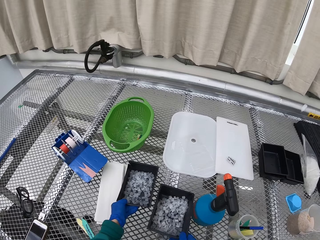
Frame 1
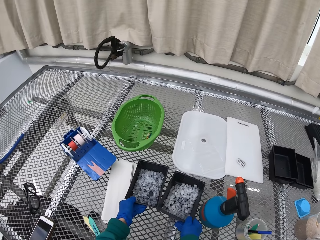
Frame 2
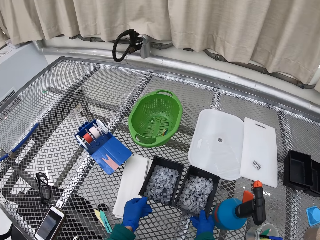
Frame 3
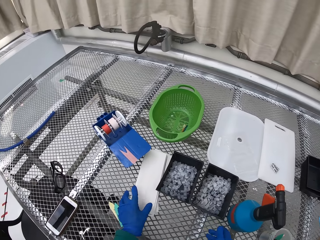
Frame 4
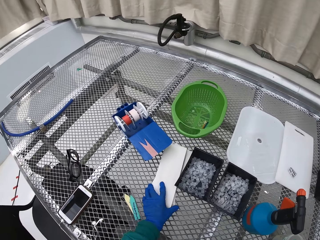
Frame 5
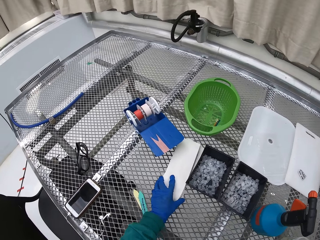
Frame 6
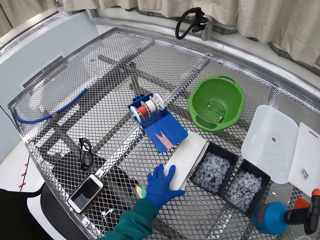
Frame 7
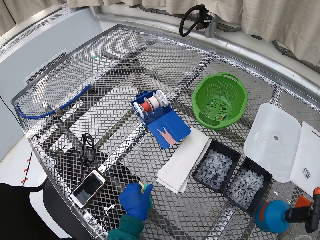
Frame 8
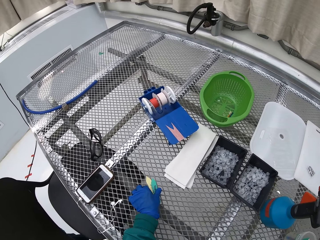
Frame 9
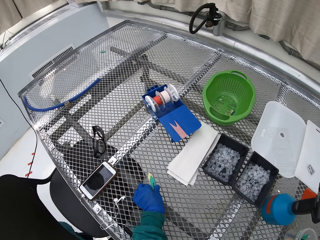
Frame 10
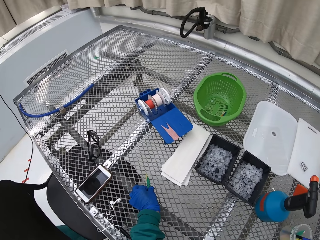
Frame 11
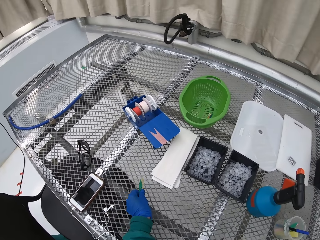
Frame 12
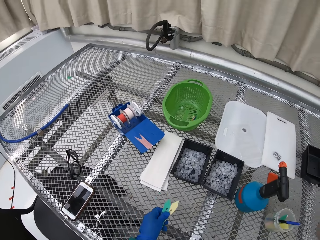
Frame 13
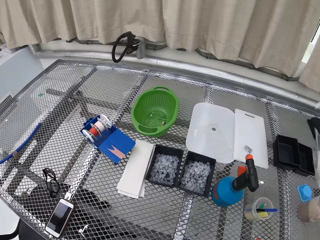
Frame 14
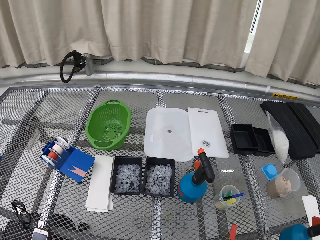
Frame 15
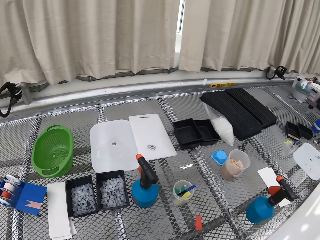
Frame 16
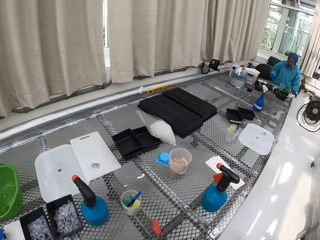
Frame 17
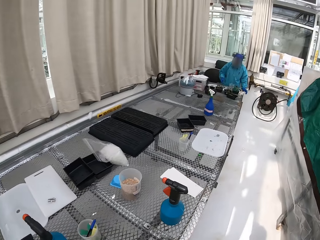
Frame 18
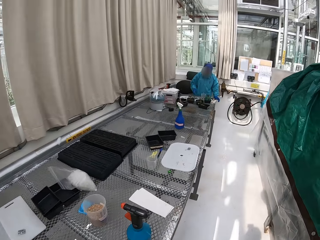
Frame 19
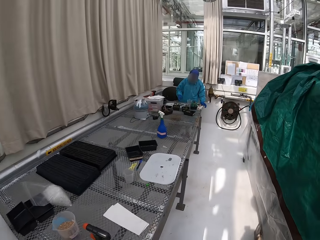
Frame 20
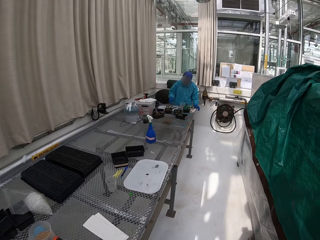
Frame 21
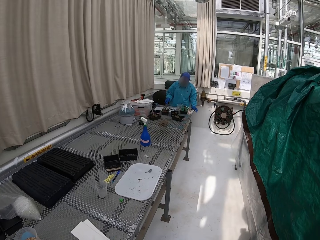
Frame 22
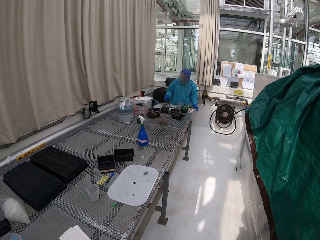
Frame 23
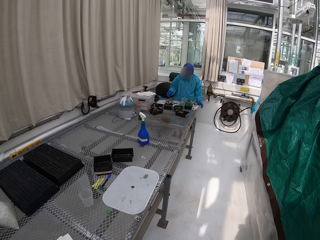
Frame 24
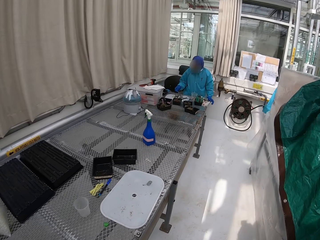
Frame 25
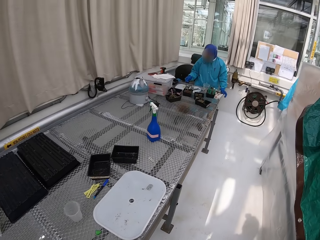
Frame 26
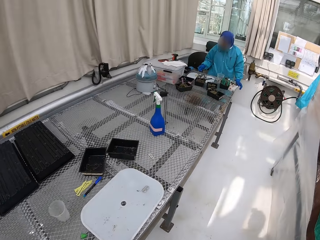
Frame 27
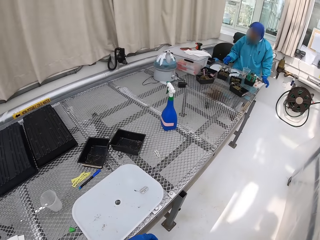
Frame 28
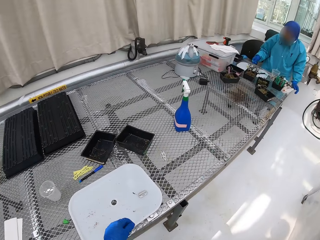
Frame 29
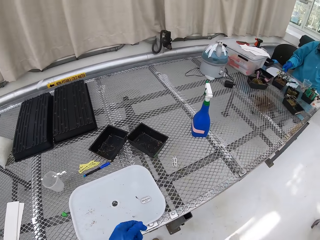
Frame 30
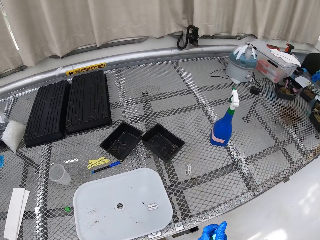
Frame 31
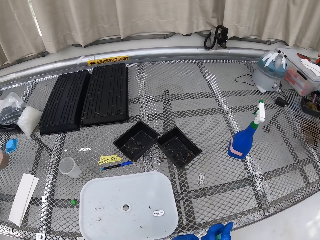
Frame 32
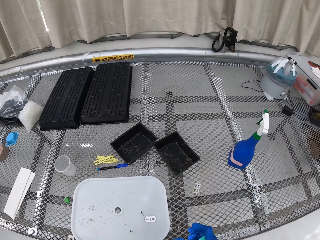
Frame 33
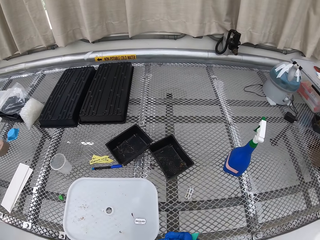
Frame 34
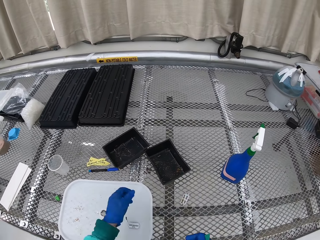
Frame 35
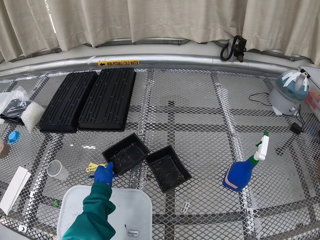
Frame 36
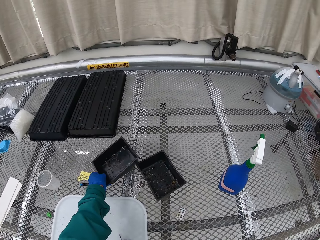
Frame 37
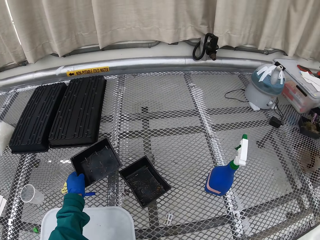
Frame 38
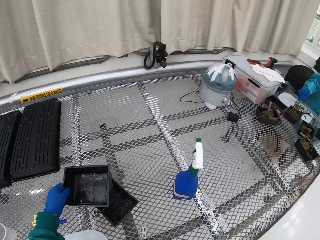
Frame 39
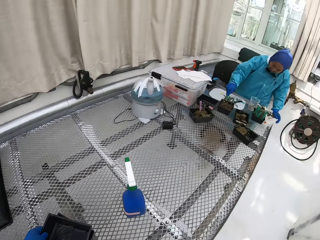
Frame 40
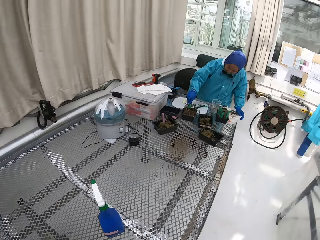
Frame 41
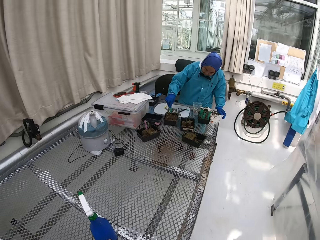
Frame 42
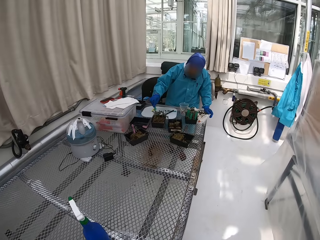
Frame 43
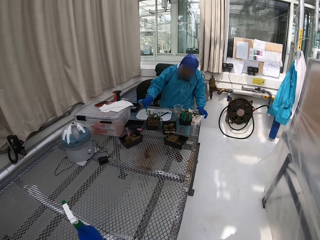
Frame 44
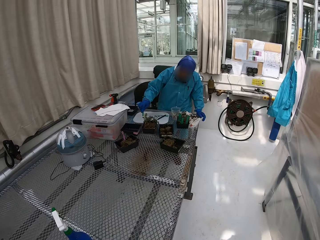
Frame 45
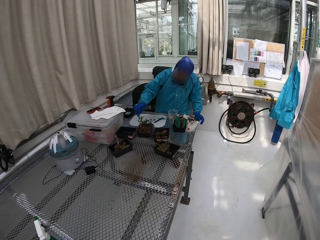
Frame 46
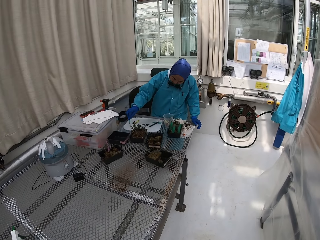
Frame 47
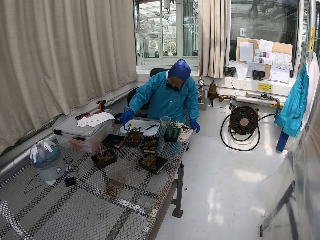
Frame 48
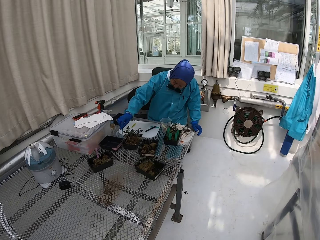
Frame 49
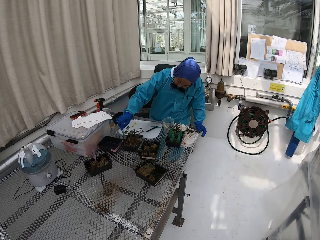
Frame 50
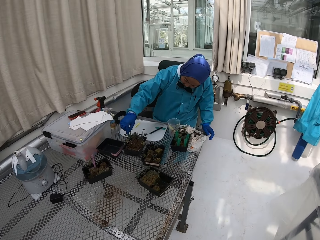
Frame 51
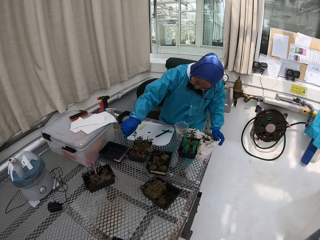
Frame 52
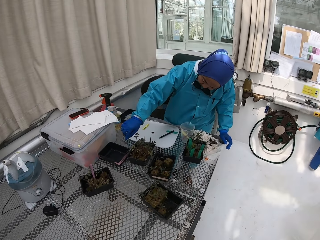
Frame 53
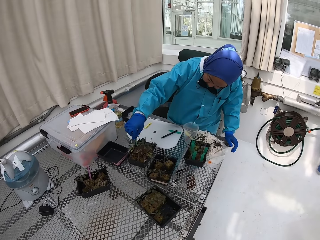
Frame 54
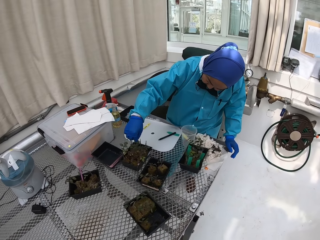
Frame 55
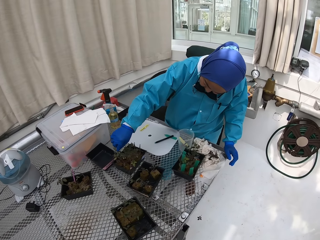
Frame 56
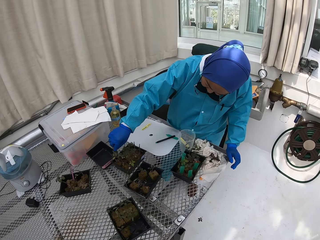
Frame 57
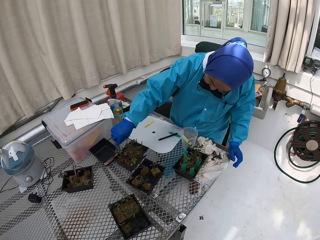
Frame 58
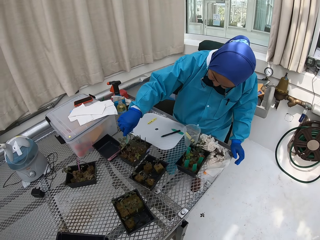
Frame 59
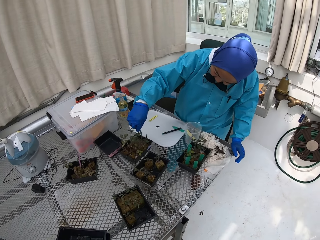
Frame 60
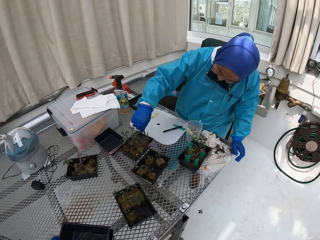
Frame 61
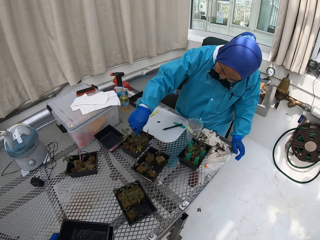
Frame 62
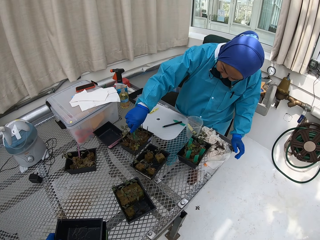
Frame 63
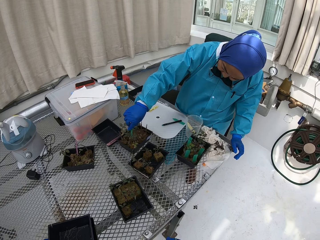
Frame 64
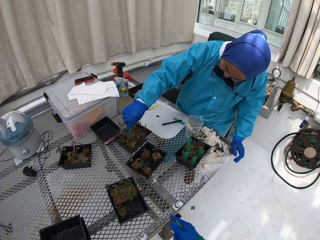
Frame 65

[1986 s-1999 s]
The camera wearer arranges items on the stand. They pick labels and walk in the lab. They pick a tray on the stand. They walk in the lab and look at what a woman does.

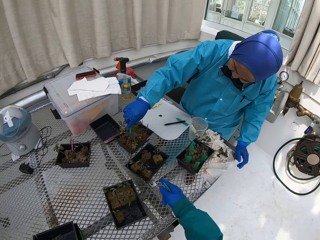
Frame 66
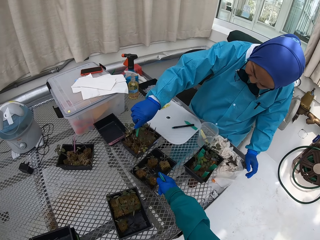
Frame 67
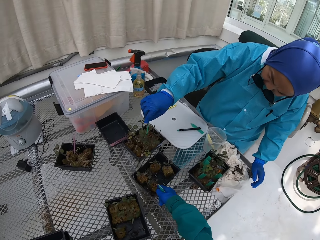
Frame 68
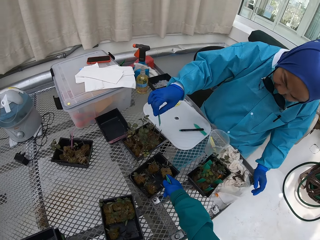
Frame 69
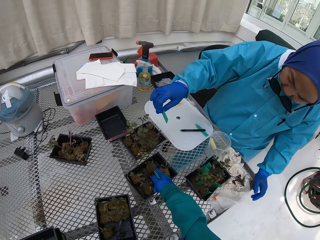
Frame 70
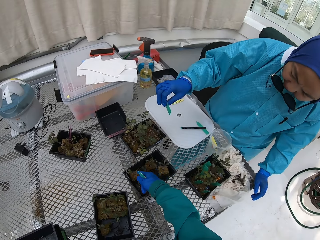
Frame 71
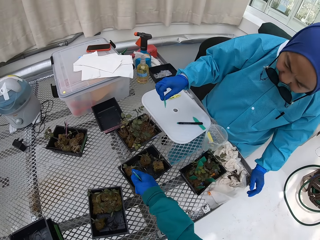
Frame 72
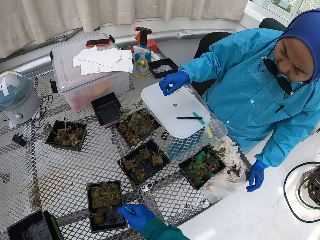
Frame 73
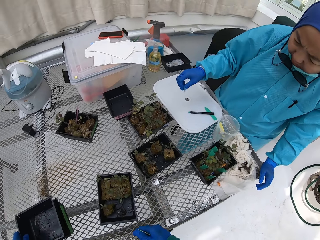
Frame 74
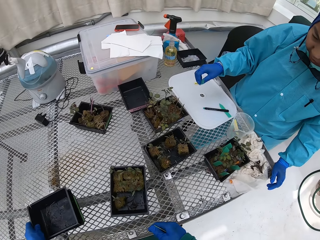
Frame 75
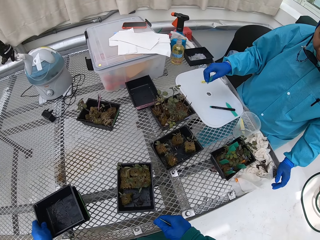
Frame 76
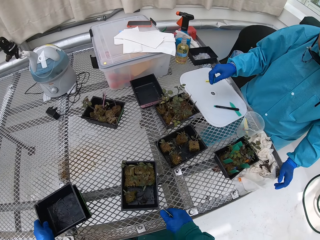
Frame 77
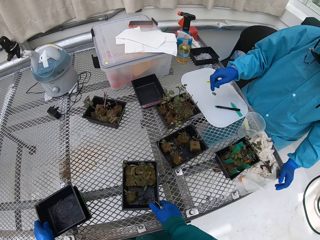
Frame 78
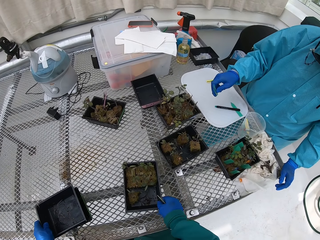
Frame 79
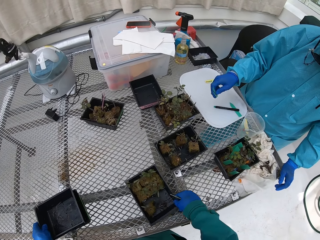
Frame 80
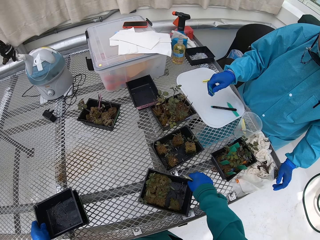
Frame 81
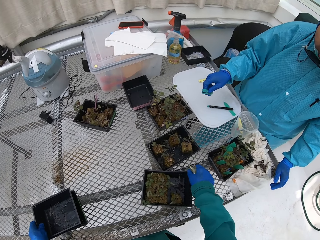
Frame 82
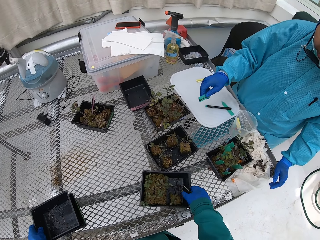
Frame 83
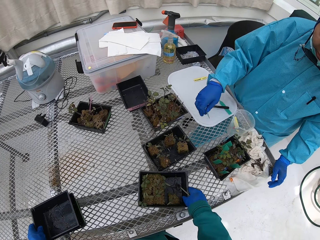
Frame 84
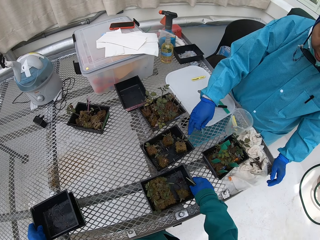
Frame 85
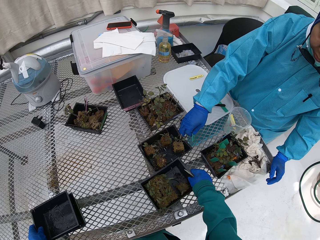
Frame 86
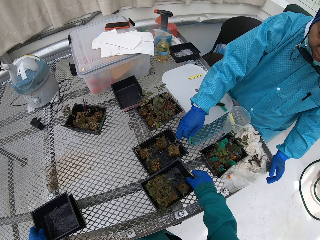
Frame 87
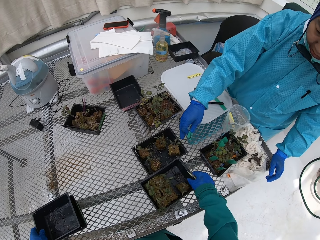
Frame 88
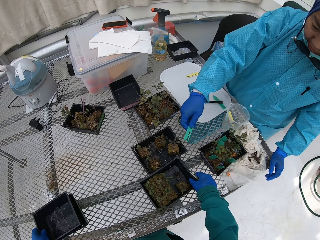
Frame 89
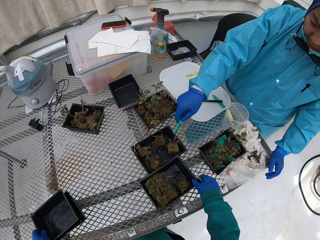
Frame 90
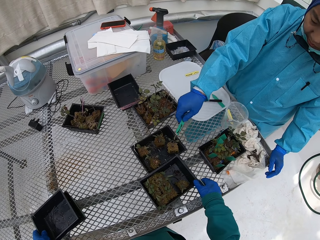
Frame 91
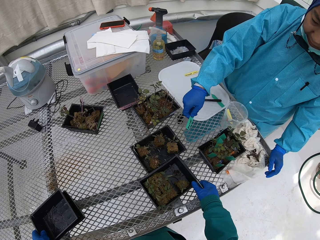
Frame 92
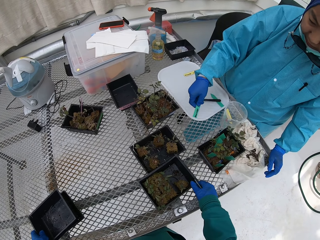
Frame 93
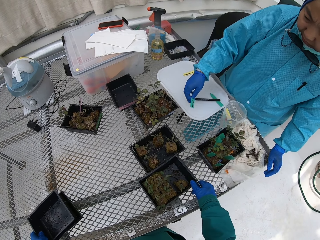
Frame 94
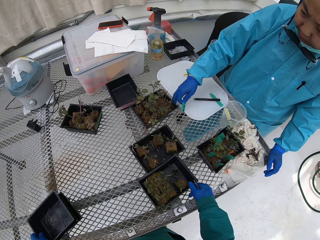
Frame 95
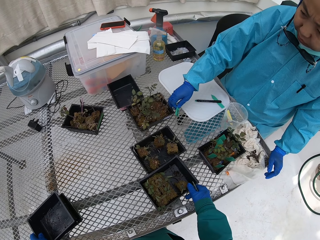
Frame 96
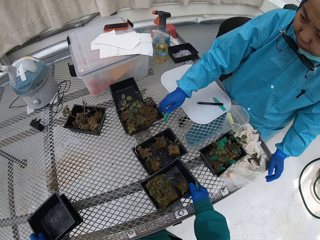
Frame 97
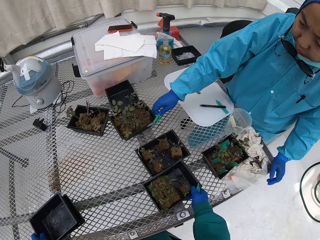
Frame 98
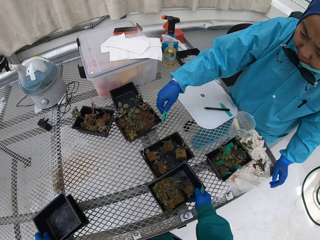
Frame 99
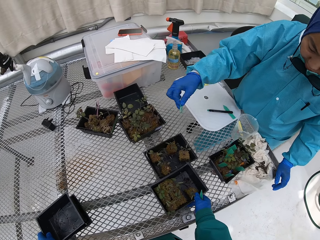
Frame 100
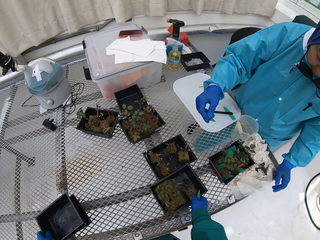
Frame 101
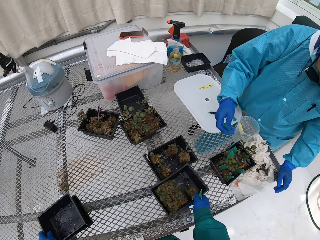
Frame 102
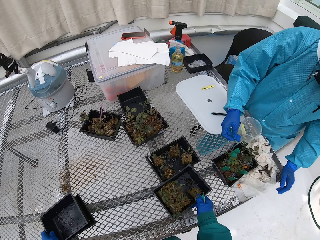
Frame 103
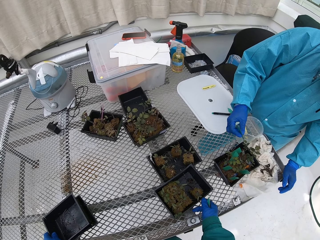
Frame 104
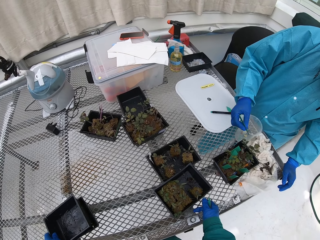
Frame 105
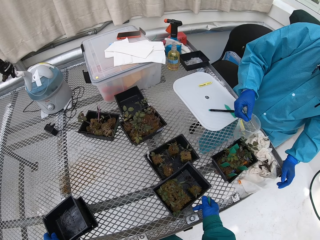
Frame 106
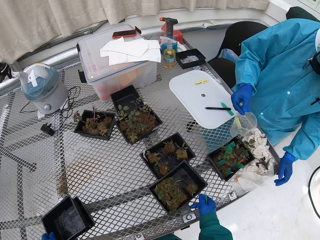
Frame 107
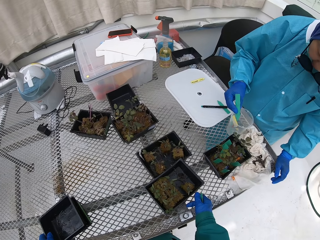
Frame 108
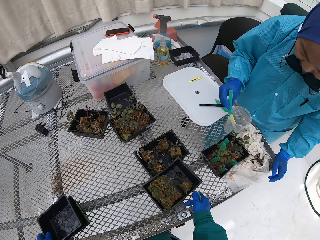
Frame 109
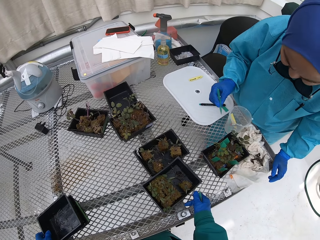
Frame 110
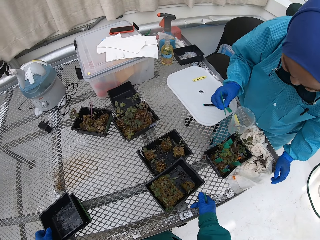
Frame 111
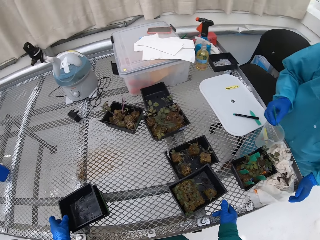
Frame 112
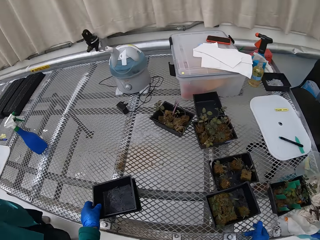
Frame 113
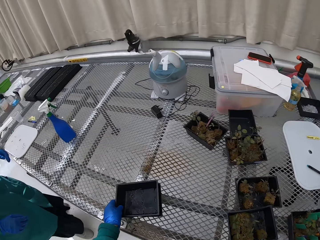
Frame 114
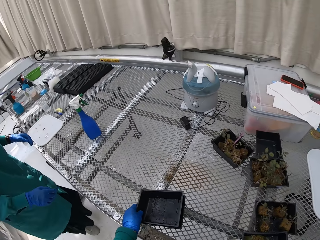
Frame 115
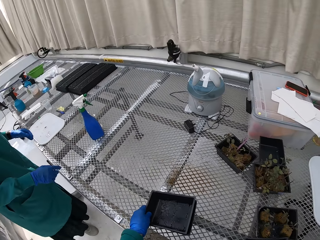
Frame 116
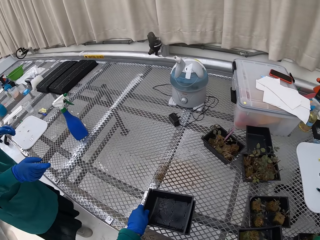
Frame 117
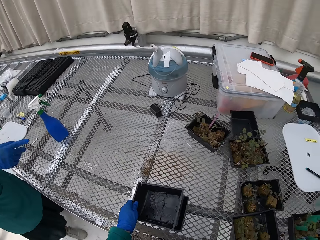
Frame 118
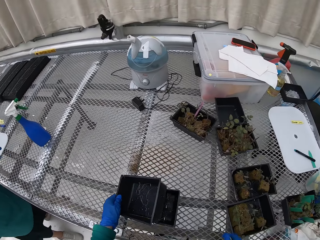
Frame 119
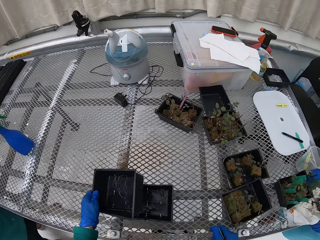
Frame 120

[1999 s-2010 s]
The camera wearer counts plants in the tray. They dialog with a person, adjust the tray on the stand and count seedlings. The person labels the seedlings.
